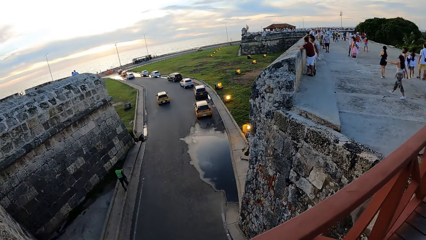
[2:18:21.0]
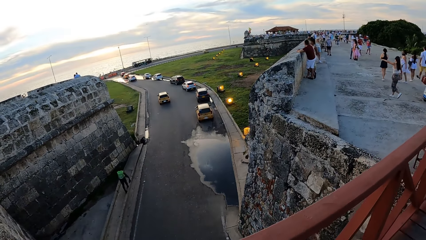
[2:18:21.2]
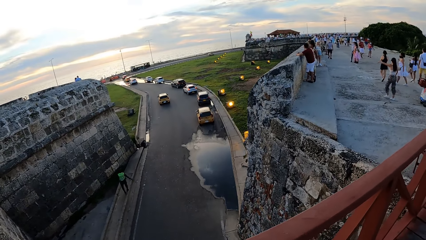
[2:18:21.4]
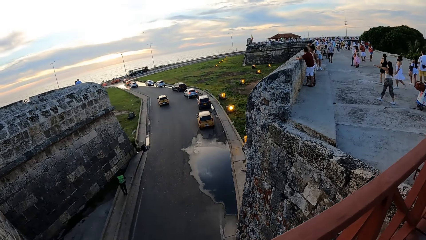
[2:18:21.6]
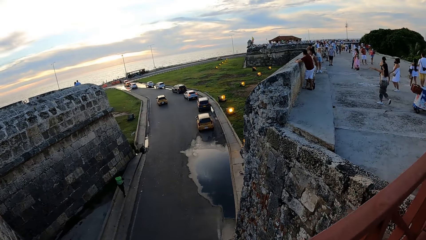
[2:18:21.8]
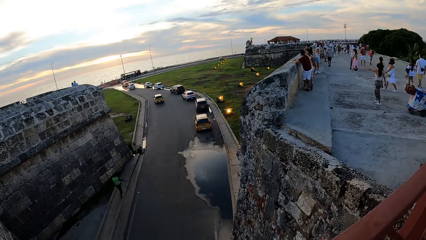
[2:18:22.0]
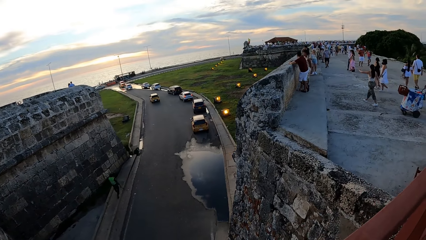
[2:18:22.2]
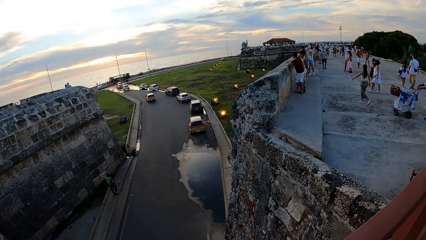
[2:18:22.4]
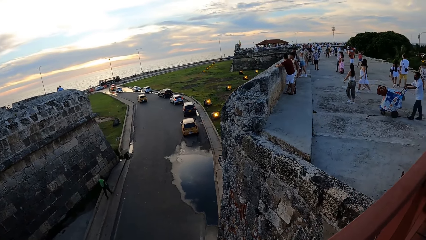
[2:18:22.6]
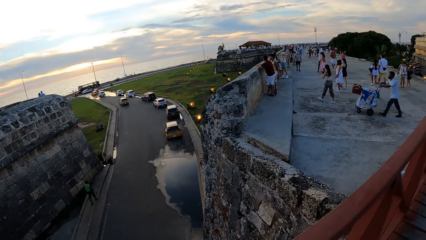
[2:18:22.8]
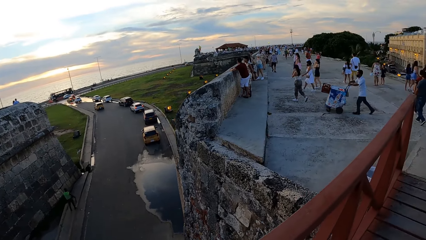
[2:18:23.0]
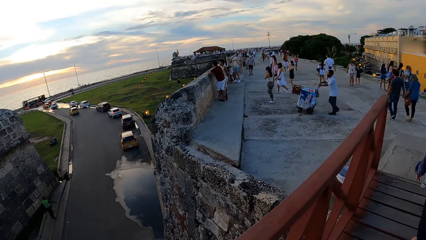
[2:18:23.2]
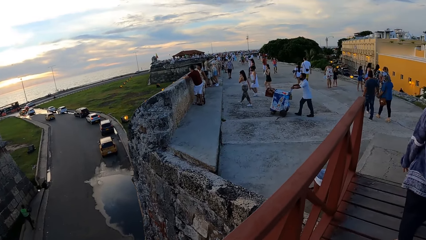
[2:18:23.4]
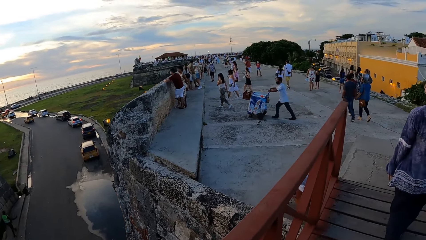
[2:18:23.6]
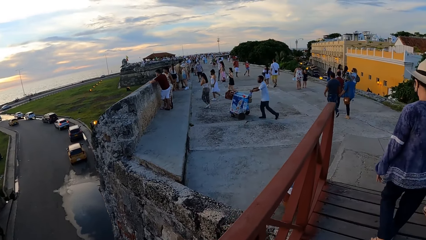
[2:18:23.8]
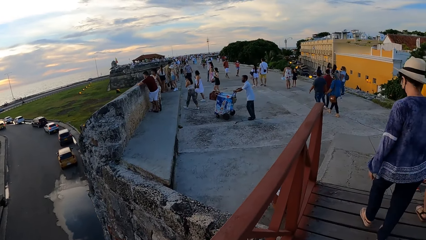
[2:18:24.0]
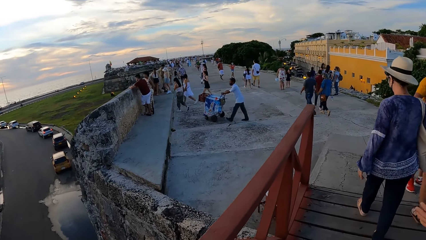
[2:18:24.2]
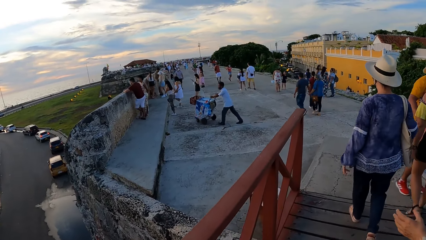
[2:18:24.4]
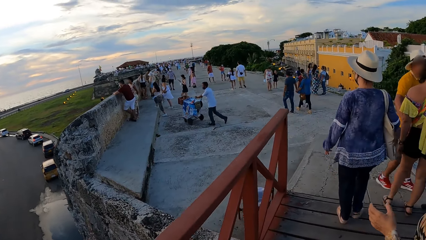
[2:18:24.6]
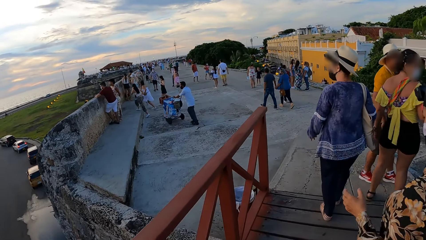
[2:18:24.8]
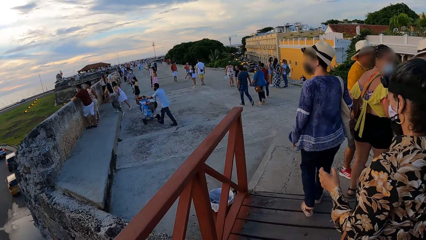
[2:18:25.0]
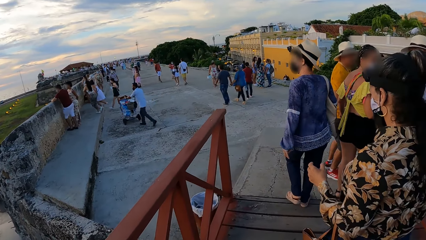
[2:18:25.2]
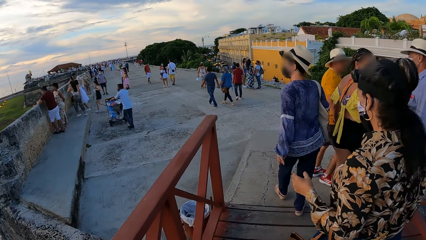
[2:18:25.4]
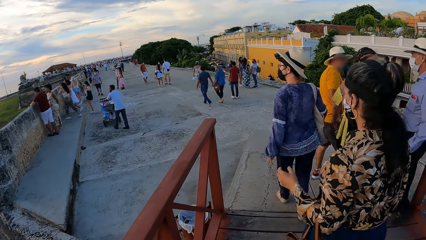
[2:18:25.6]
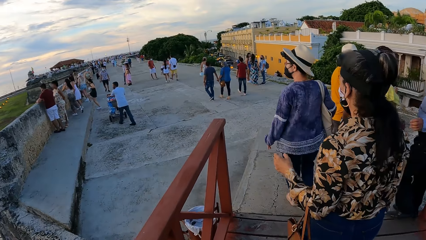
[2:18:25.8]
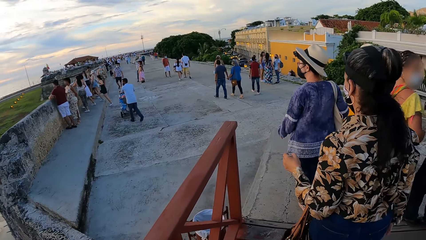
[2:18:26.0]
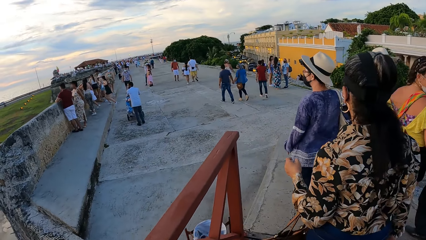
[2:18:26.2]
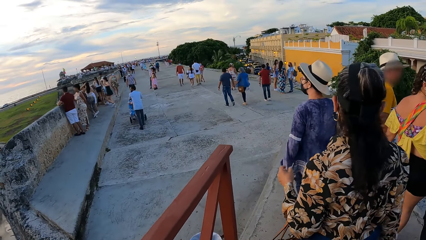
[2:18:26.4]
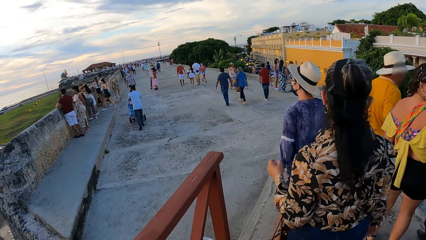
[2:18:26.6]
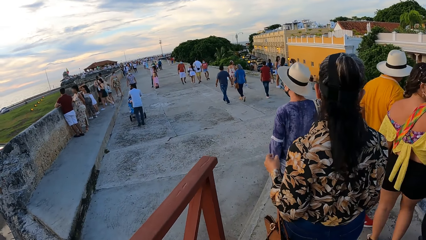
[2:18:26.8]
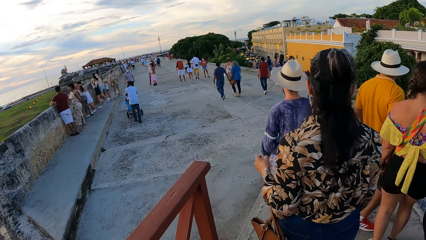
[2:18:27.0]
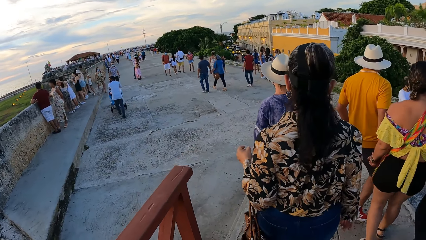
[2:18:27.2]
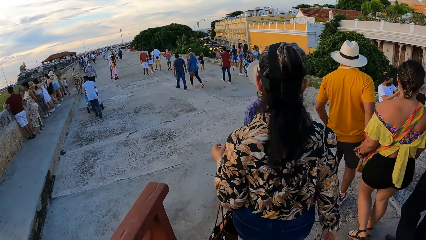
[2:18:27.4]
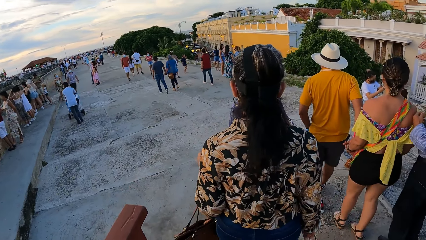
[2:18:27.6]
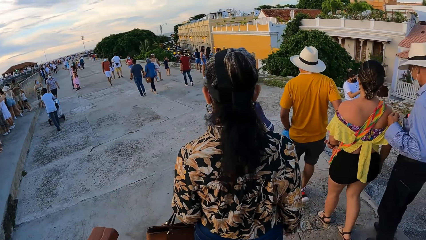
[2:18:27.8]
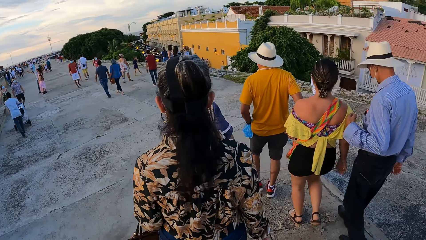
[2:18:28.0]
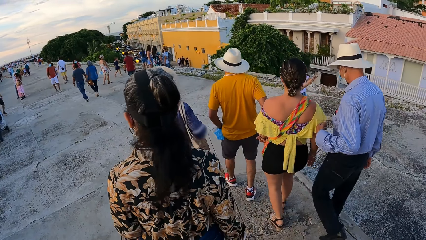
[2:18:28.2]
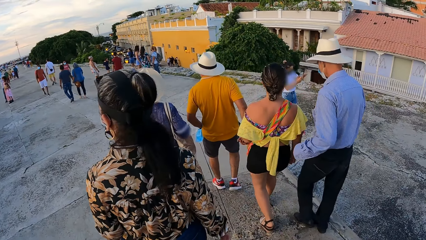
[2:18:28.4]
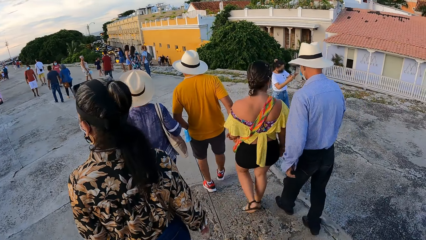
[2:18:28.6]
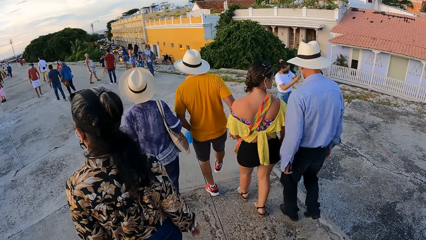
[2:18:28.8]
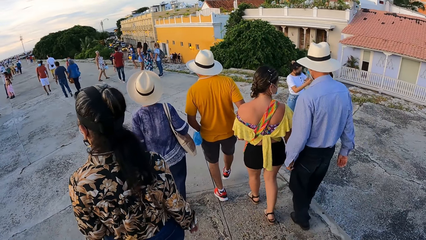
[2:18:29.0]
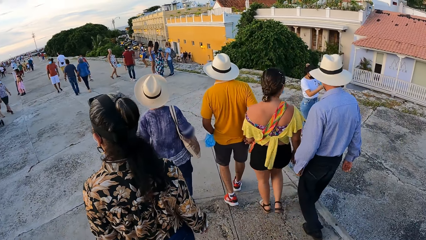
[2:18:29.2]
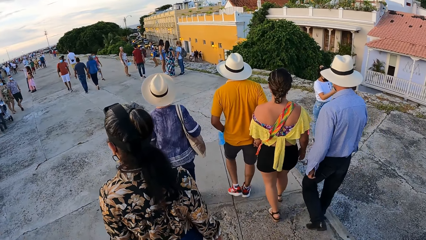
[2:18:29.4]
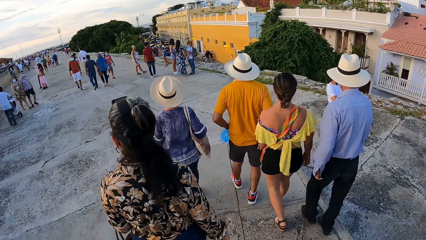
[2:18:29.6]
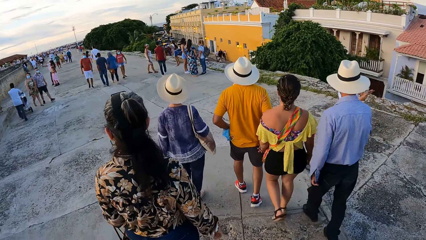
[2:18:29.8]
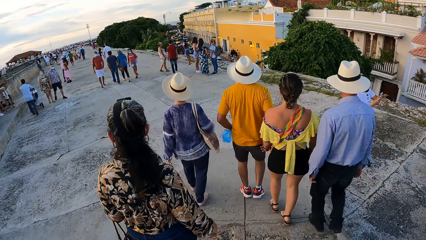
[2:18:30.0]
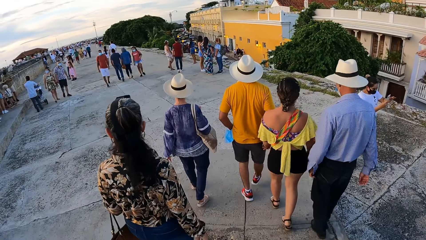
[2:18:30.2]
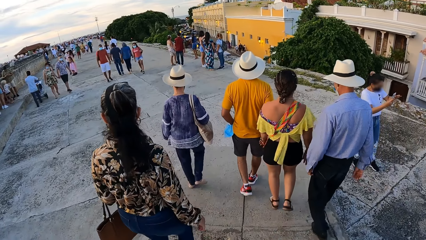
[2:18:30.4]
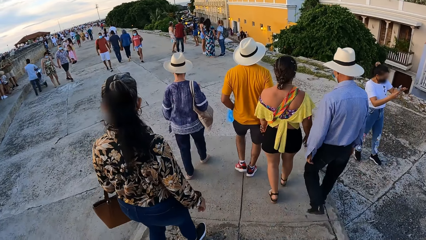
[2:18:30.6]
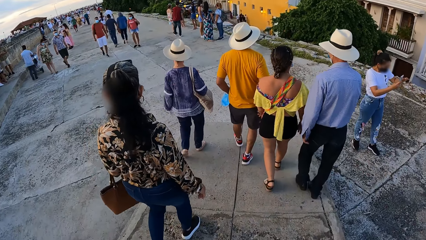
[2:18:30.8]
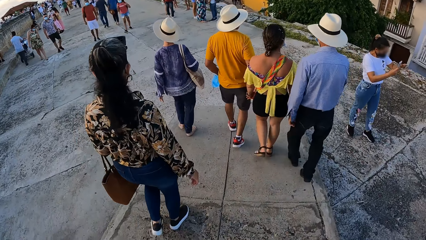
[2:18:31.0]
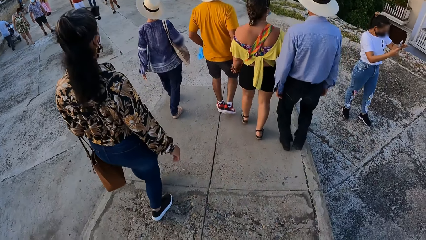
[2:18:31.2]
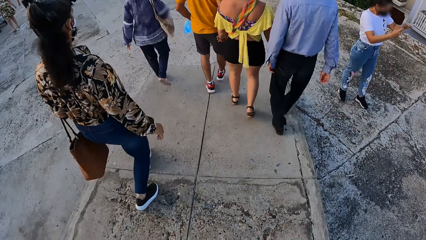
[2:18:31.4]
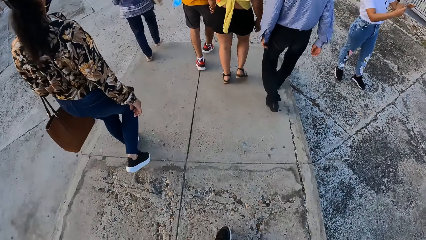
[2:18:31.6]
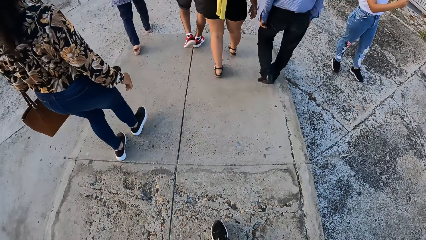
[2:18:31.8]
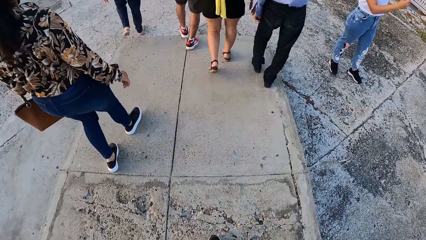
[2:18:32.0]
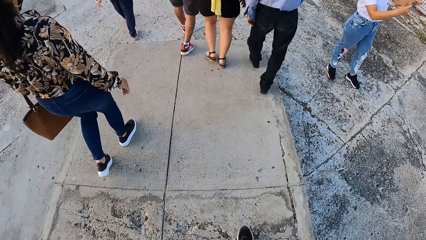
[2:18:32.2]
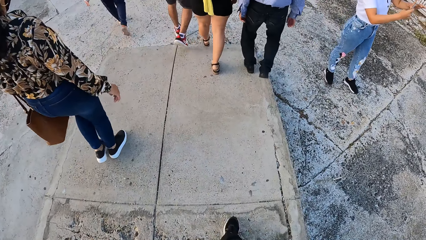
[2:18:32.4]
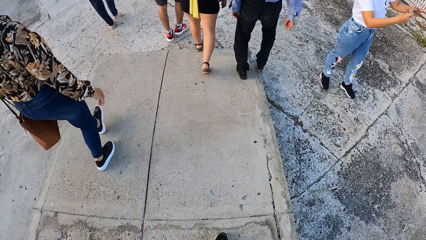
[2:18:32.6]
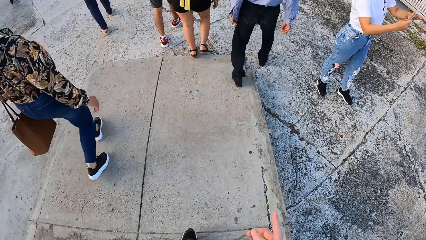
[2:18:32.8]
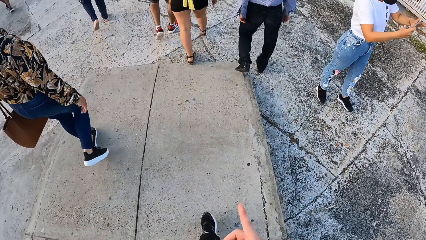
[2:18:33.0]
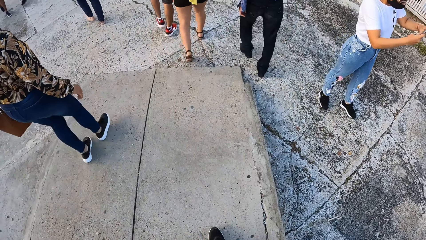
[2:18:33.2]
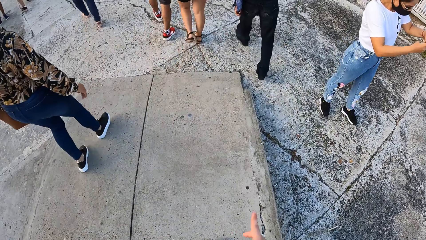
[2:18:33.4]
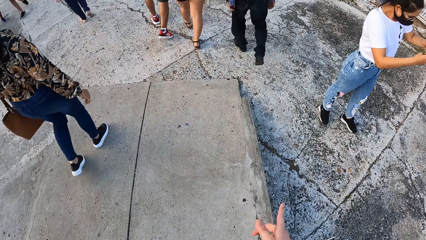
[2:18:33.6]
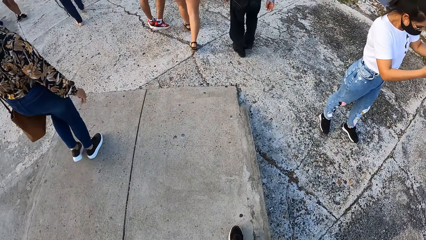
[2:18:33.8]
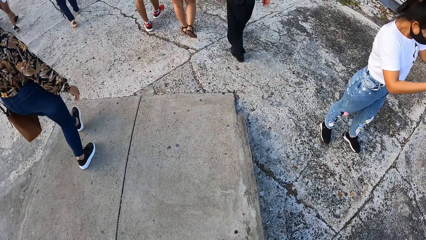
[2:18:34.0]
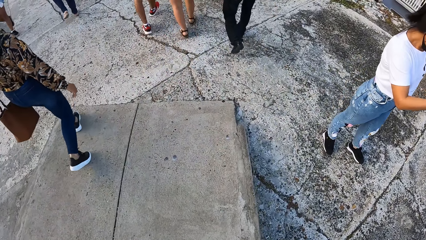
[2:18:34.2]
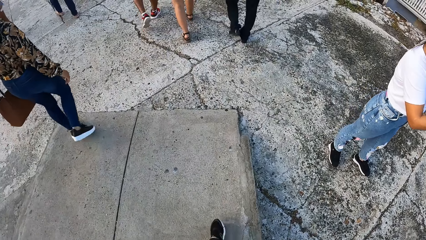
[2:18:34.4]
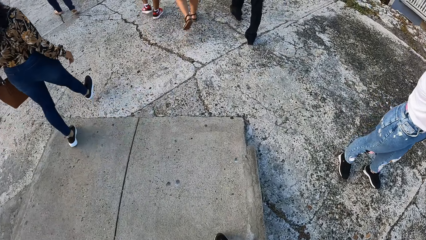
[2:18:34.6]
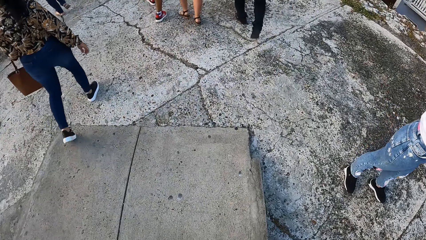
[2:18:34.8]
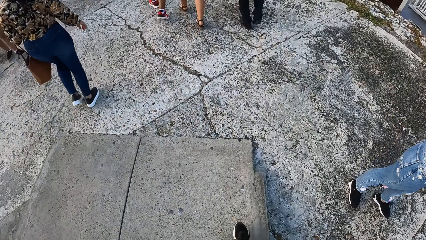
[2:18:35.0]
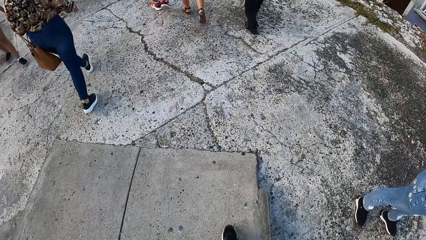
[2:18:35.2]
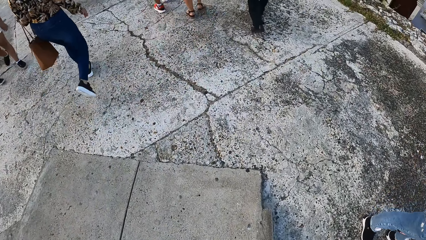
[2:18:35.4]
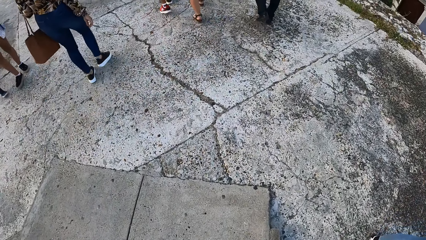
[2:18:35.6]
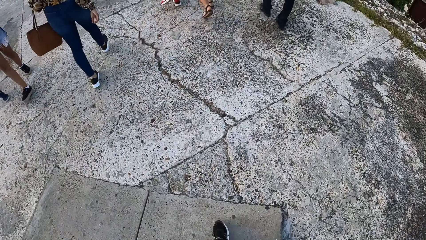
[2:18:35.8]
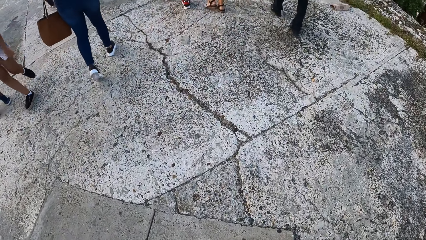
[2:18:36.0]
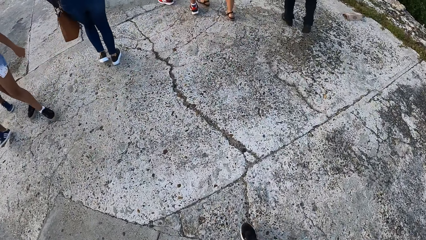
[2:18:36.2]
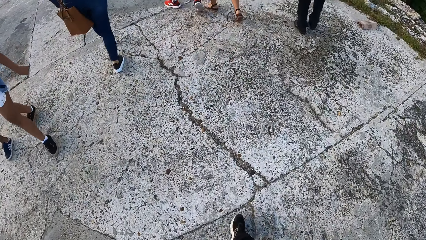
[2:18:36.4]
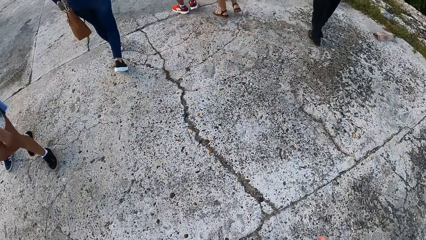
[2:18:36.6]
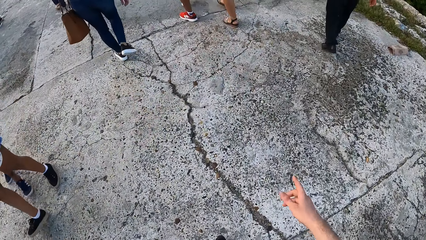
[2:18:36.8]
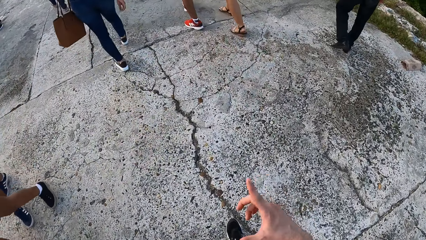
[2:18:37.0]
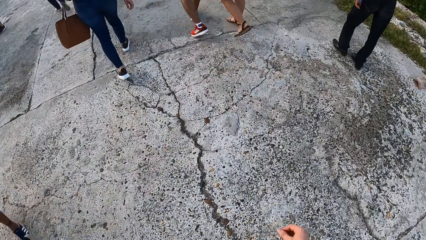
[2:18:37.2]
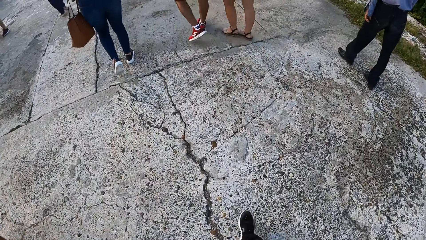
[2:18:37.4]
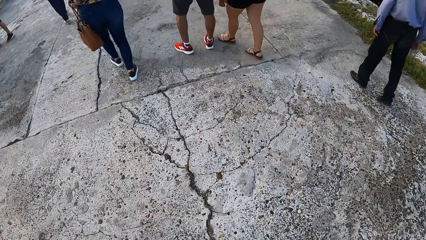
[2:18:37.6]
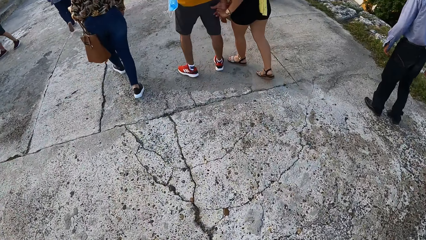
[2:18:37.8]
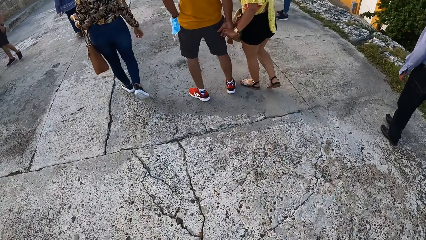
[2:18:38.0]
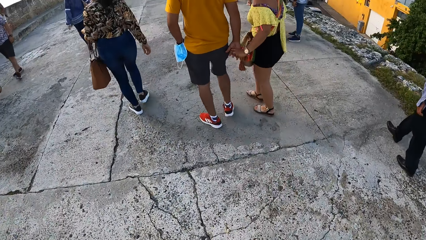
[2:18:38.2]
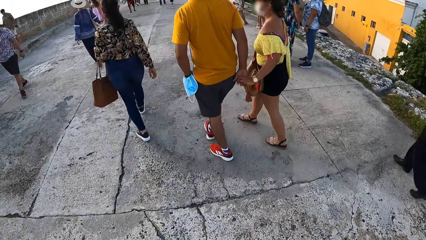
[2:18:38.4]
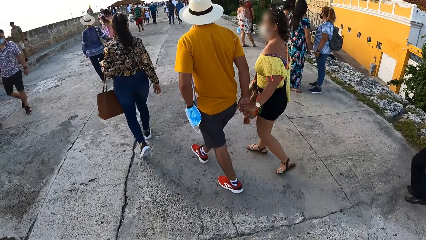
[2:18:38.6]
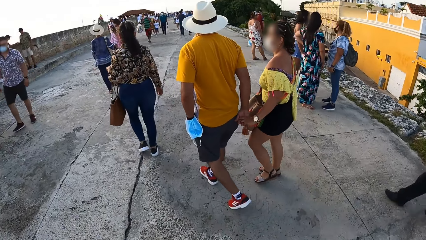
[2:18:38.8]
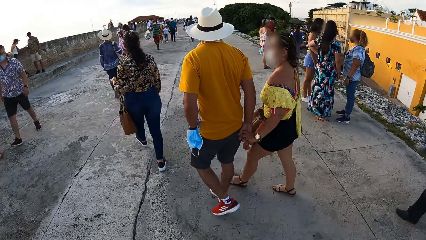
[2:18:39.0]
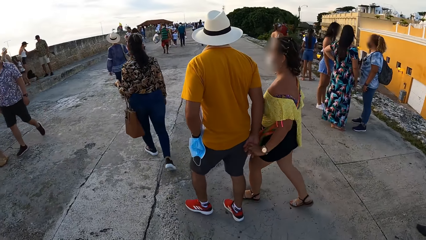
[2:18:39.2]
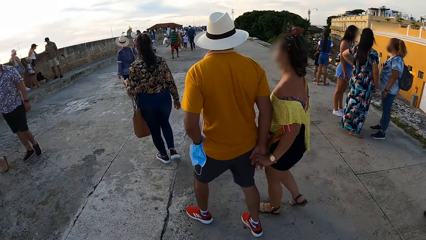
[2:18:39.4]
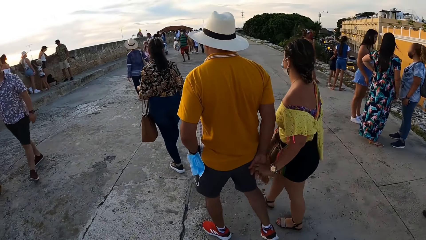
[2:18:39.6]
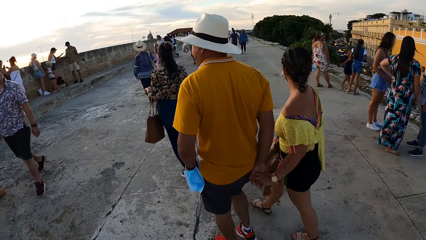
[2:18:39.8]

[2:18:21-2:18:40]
A woman walks in the walkway. Another woman walks in the walkway. The first woman walks in the walkway.
